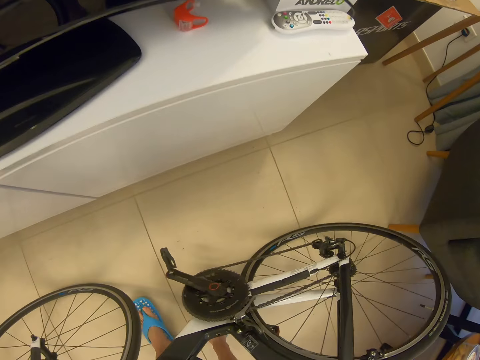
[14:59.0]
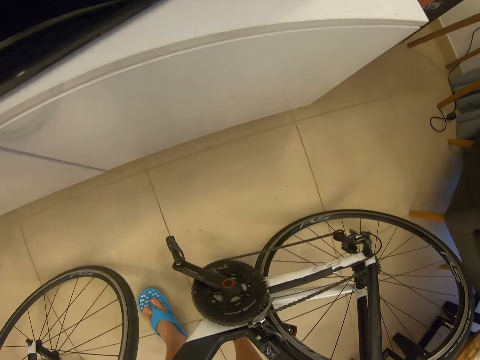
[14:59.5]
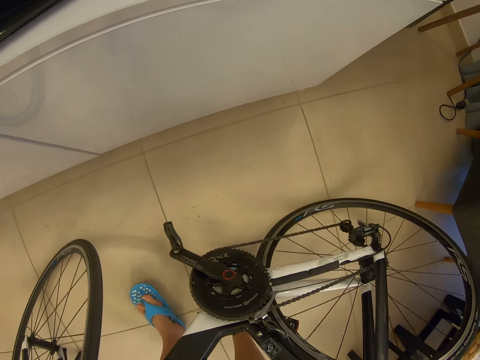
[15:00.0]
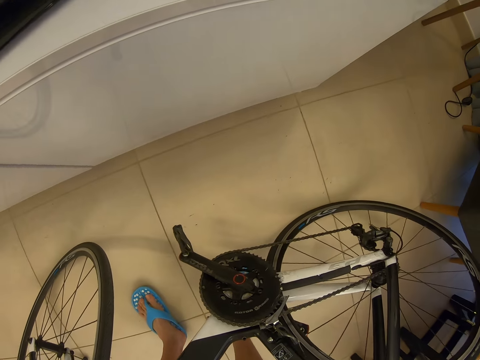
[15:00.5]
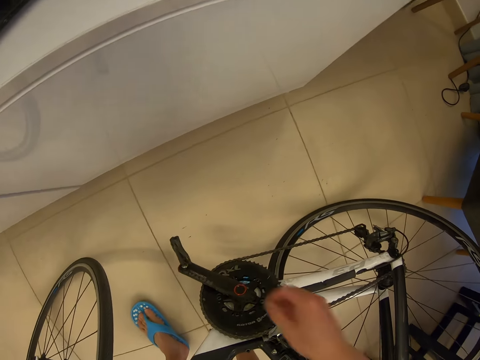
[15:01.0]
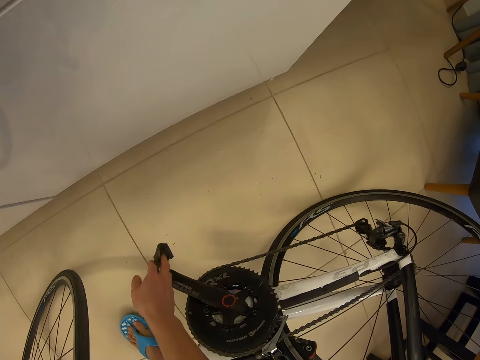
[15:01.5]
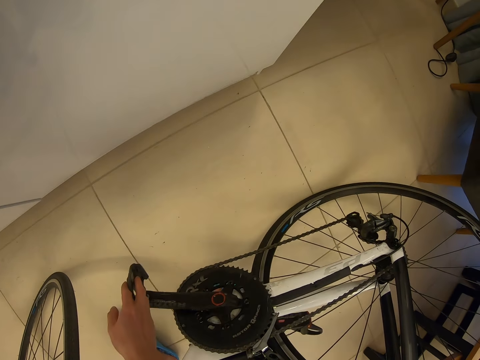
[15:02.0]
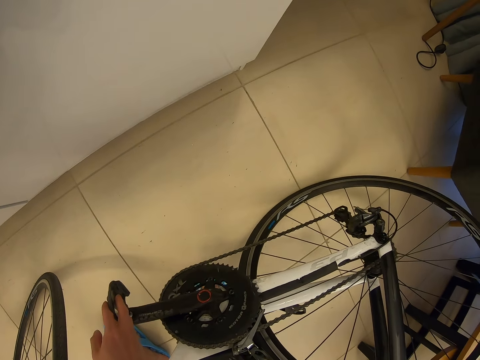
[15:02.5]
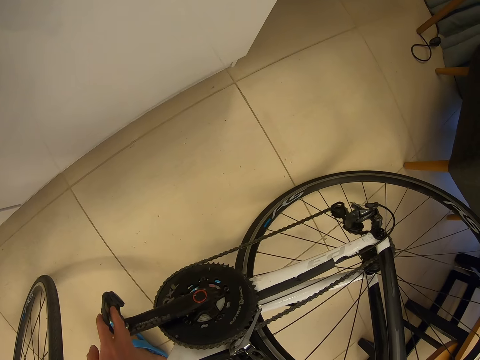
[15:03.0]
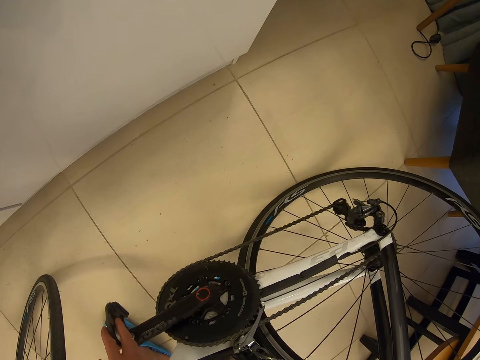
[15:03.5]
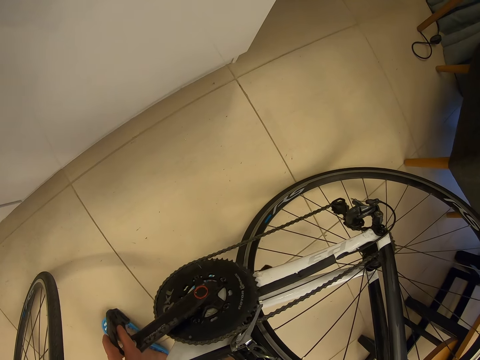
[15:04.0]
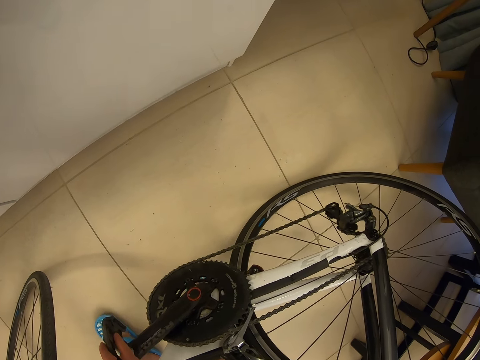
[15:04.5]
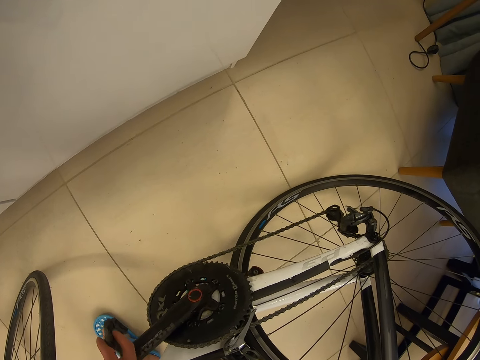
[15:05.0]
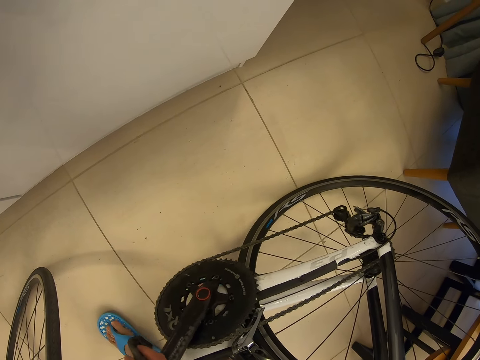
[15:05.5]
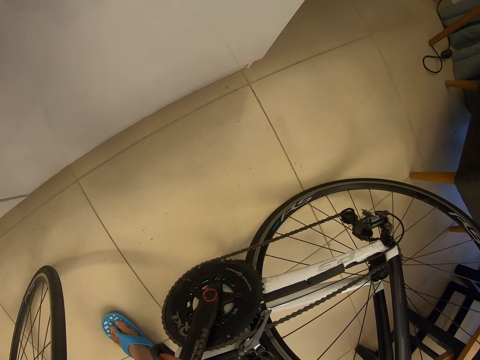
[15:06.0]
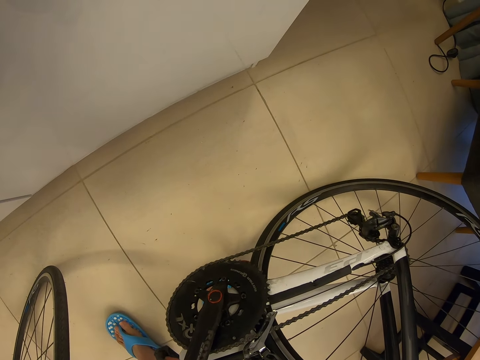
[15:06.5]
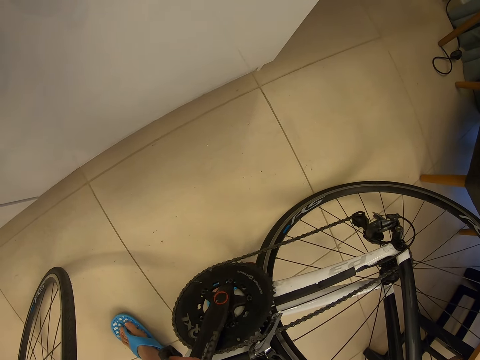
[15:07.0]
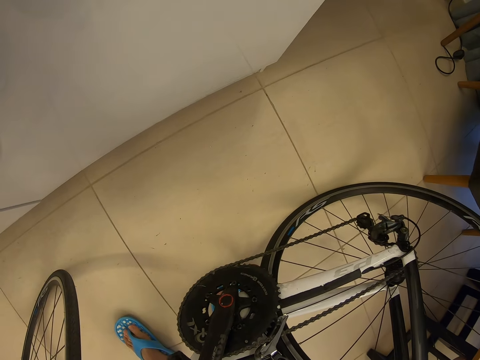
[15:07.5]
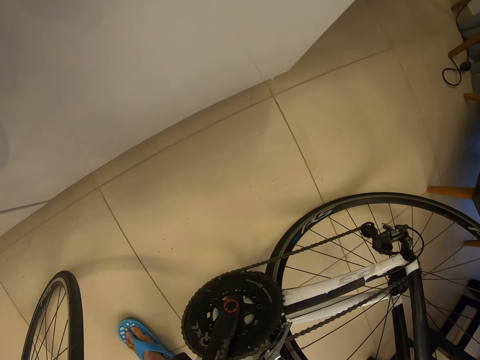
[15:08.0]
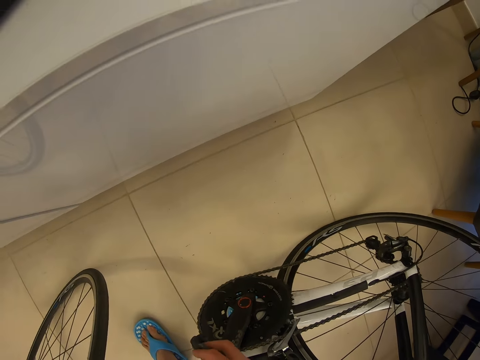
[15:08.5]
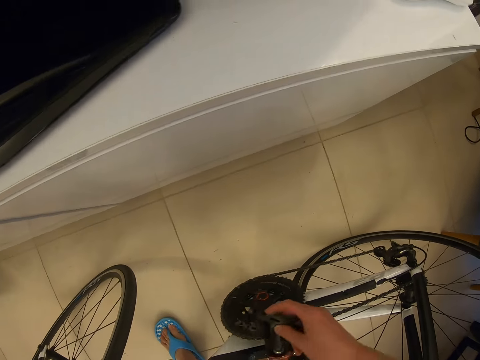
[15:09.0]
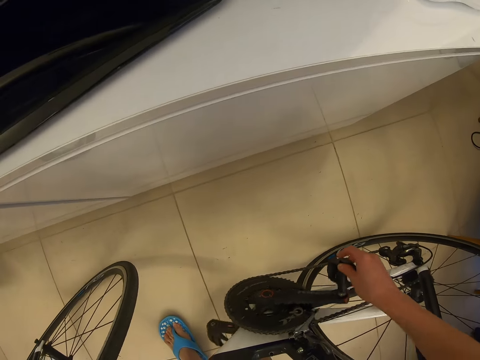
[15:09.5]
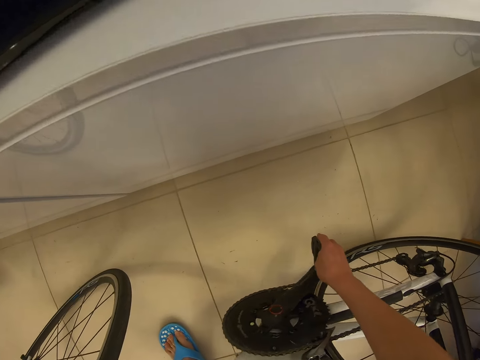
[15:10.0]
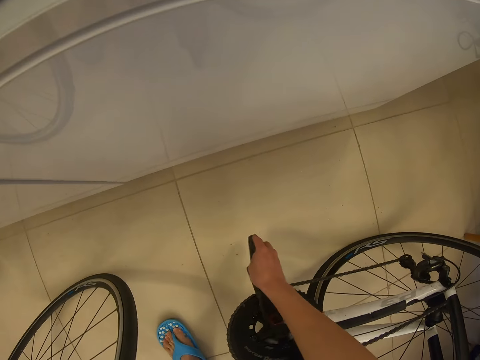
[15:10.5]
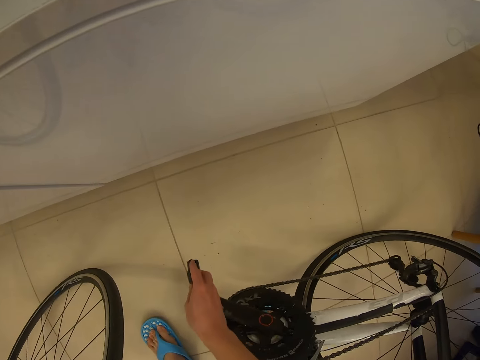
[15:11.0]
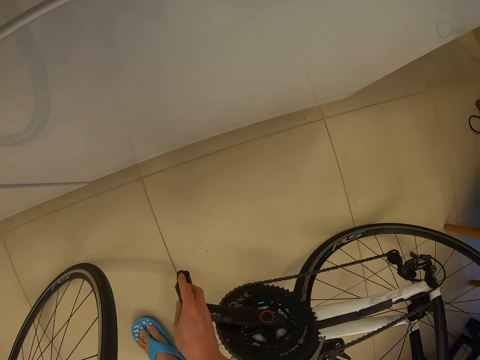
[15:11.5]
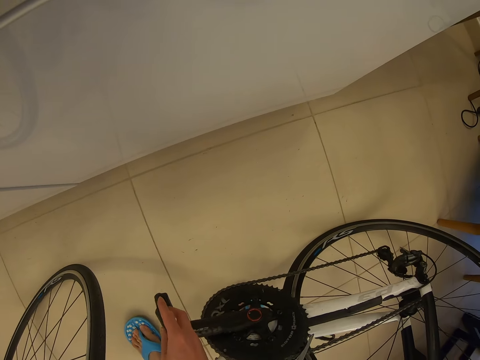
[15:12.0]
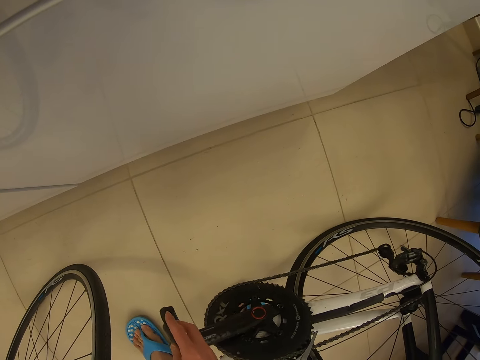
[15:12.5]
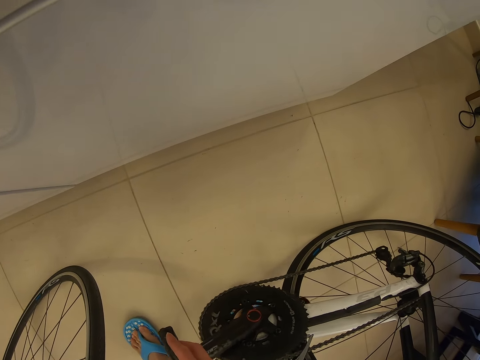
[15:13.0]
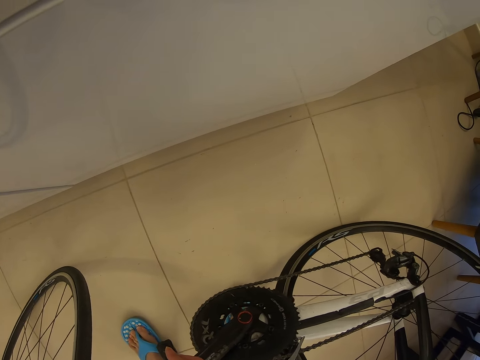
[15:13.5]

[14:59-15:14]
The camera wearer rotates the pedal with his hand.

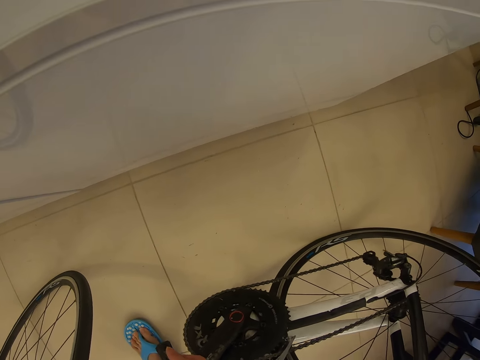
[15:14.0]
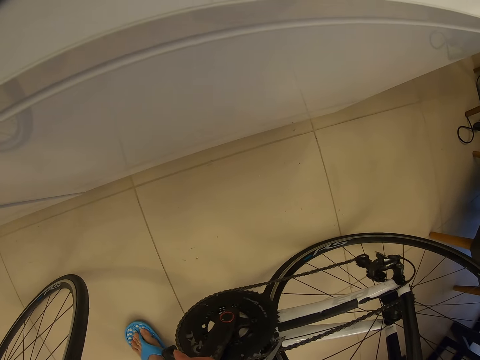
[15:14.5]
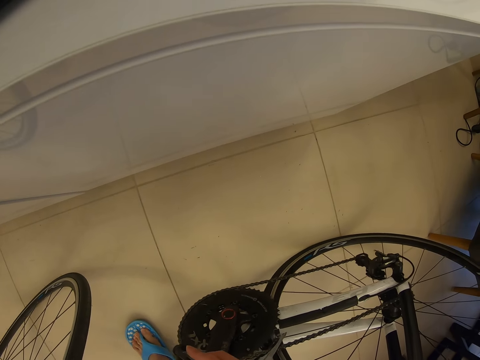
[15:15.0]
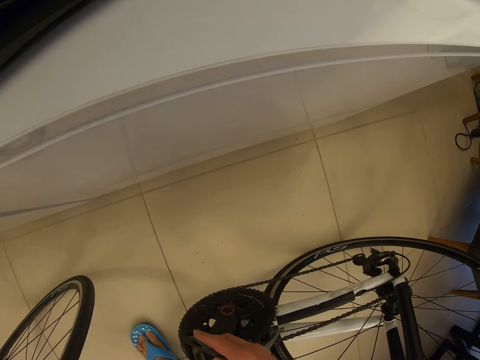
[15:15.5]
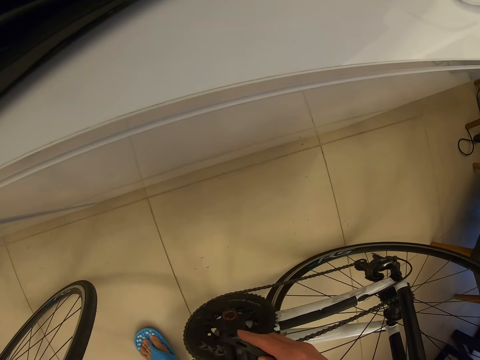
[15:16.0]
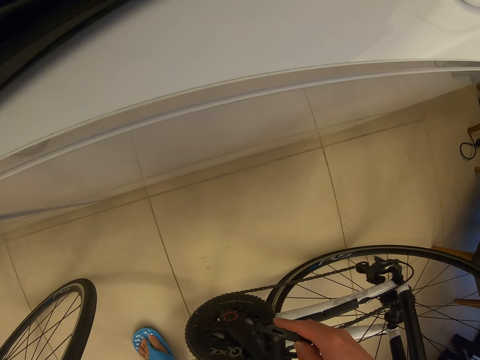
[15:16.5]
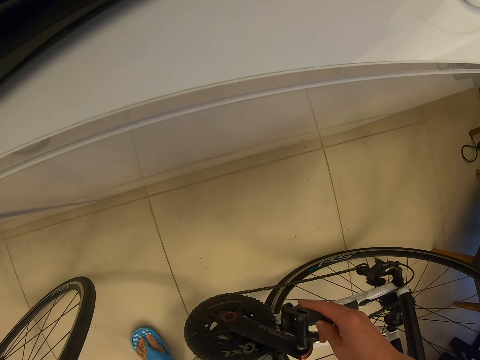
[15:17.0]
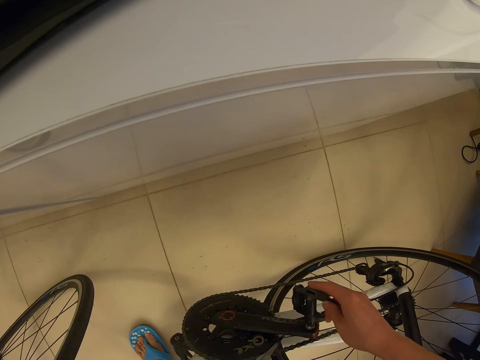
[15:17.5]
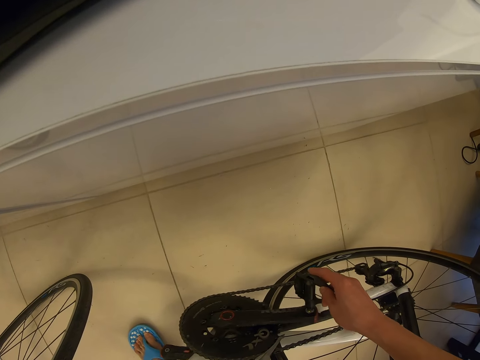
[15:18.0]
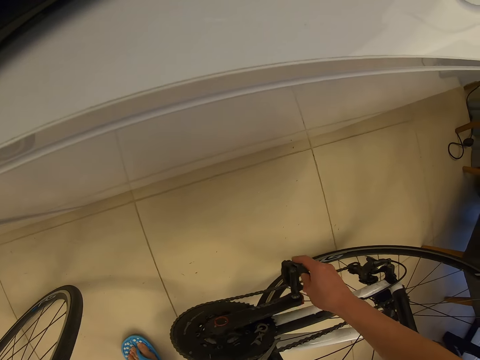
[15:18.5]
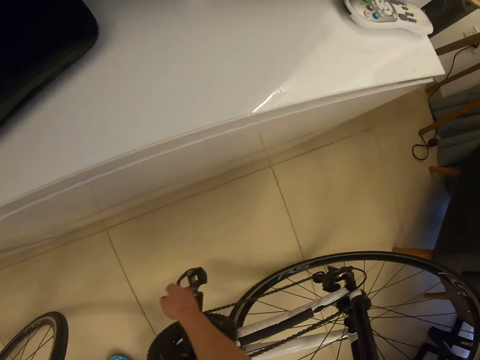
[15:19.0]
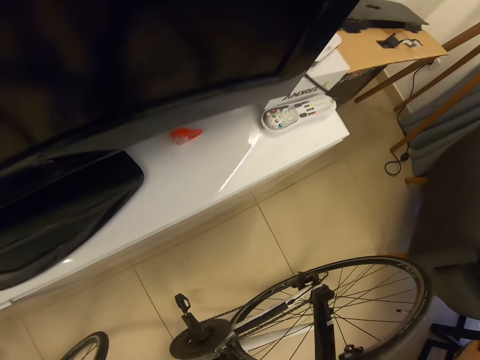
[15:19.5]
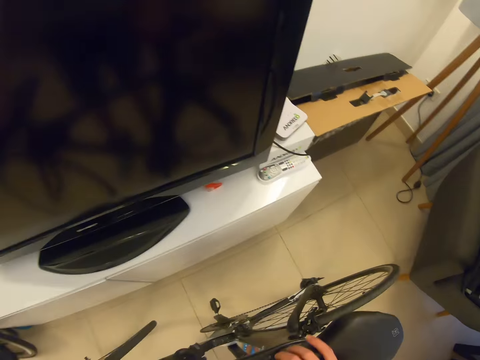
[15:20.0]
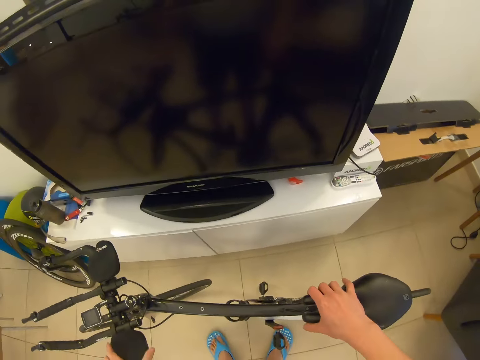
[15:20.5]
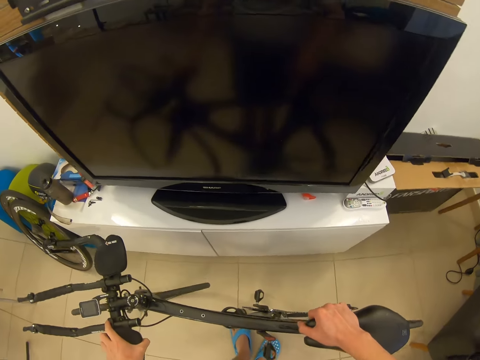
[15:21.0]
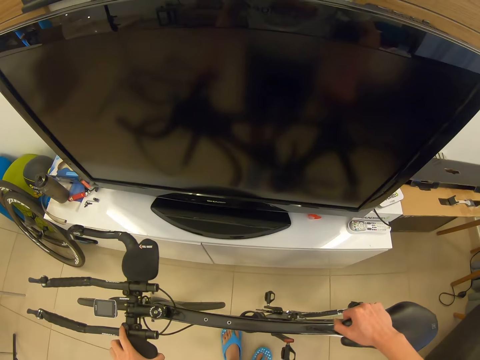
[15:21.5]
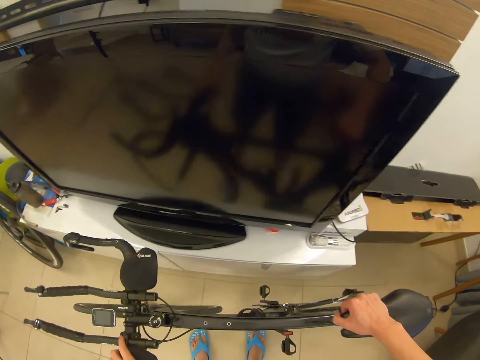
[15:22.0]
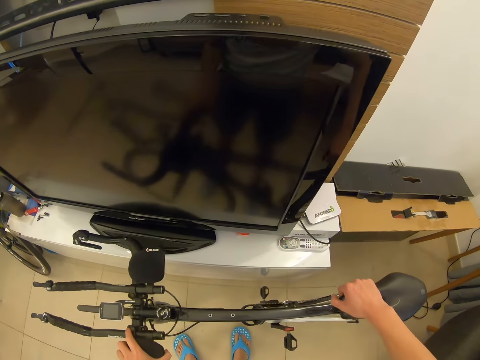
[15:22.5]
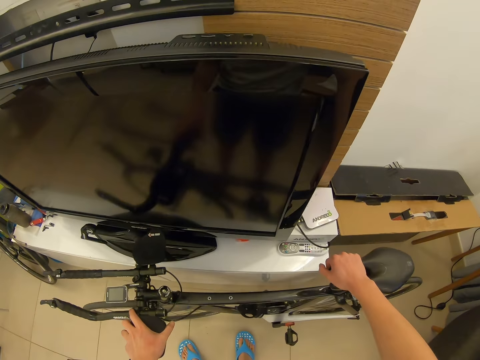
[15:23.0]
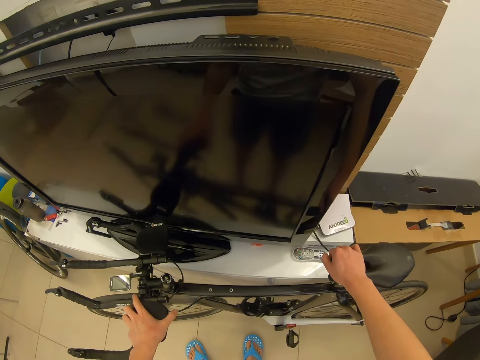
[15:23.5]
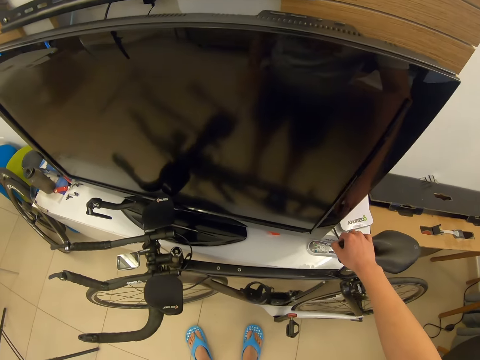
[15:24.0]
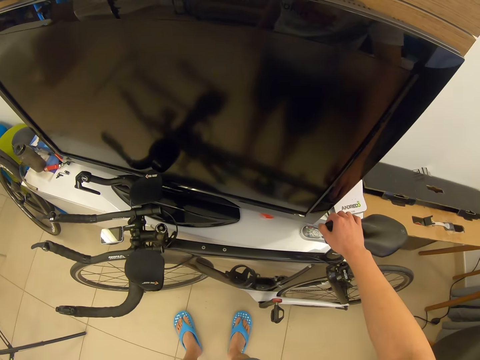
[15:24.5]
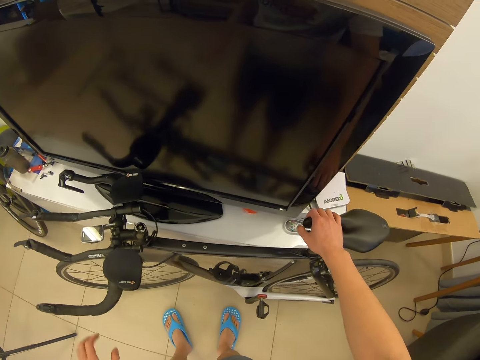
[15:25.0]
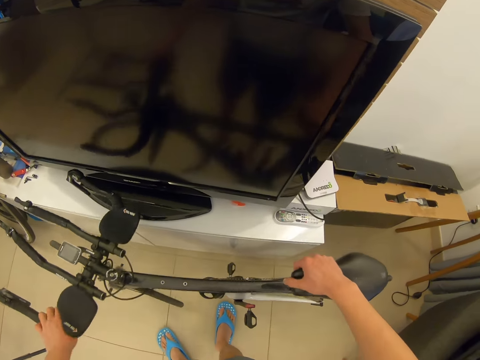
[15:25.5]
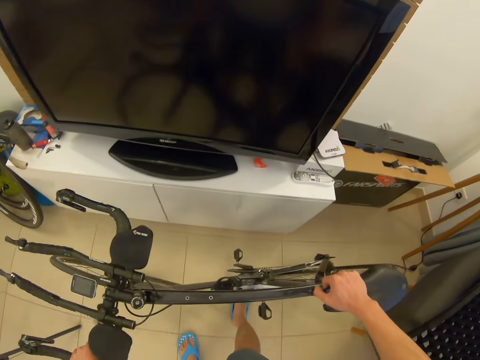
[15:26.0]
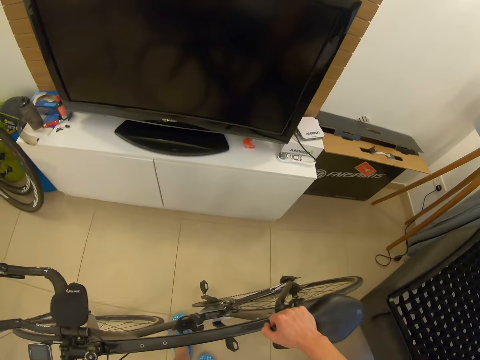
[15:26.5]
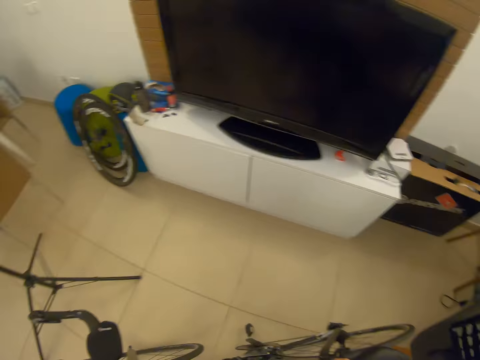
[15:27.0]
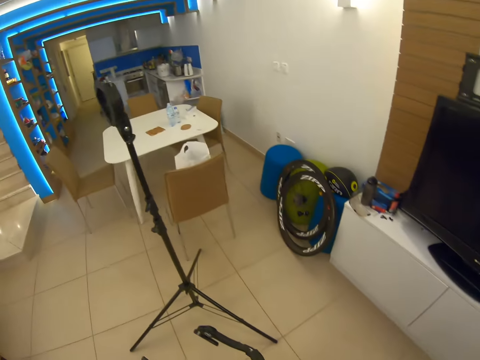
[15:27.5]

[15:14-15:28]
The camera wearer touches the pedal. They stand the bicycle against the TV stand. They drag the bicycle on the floor.
